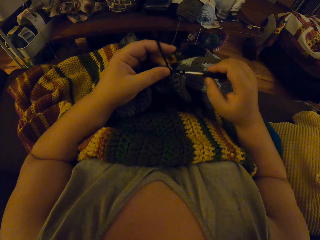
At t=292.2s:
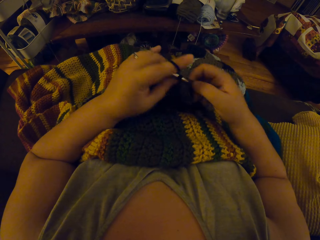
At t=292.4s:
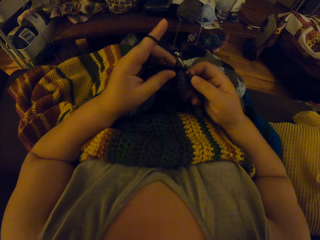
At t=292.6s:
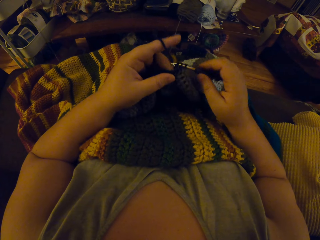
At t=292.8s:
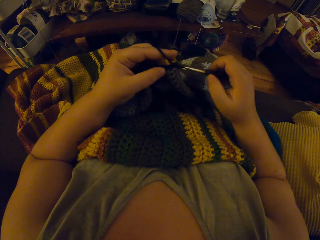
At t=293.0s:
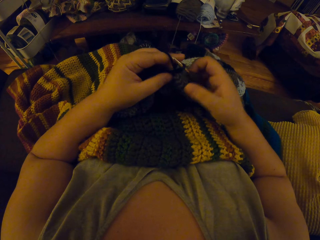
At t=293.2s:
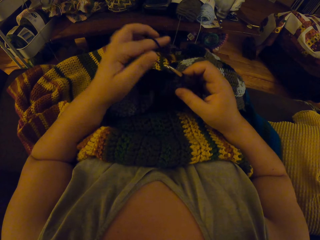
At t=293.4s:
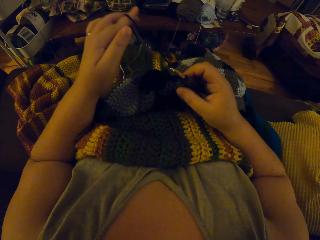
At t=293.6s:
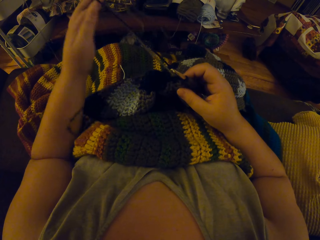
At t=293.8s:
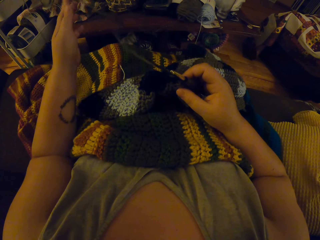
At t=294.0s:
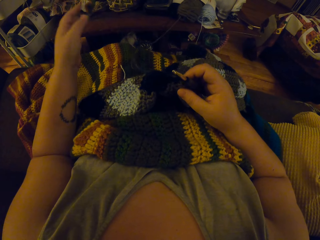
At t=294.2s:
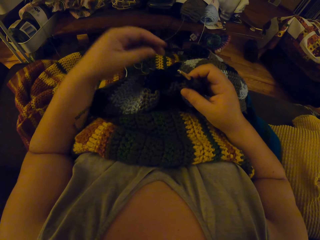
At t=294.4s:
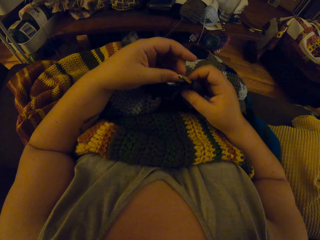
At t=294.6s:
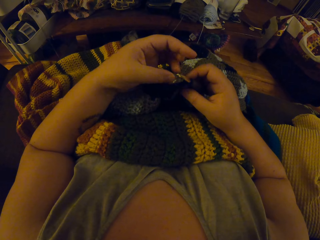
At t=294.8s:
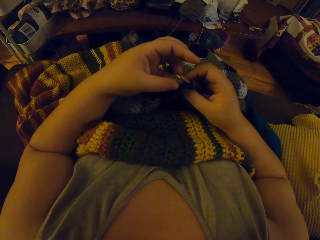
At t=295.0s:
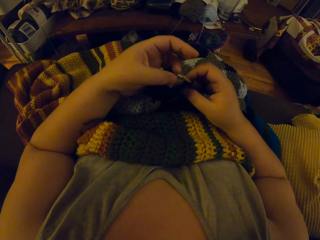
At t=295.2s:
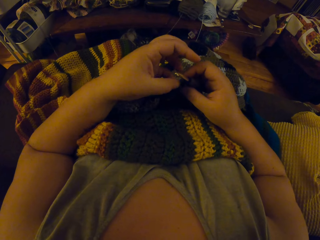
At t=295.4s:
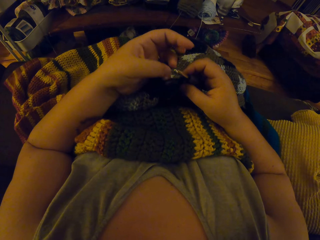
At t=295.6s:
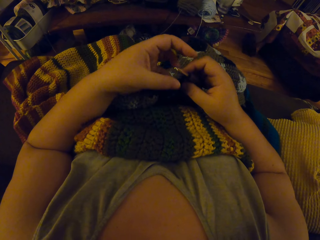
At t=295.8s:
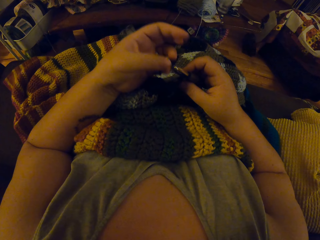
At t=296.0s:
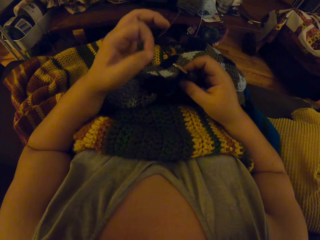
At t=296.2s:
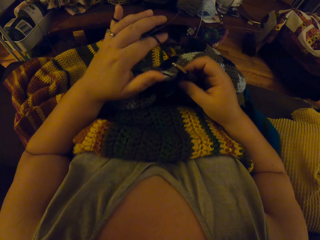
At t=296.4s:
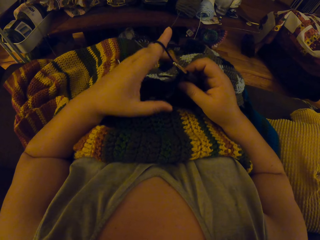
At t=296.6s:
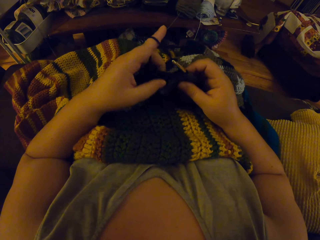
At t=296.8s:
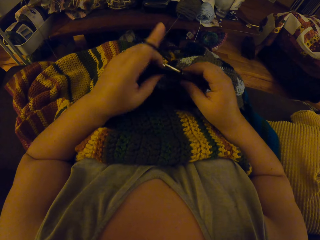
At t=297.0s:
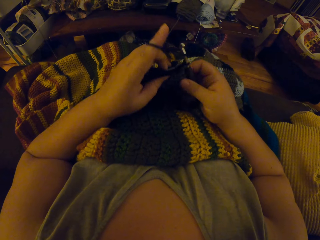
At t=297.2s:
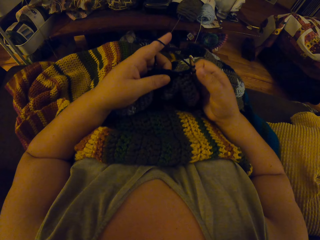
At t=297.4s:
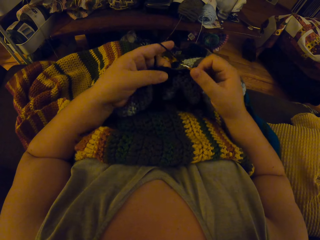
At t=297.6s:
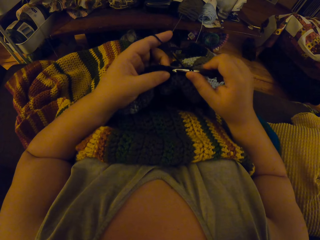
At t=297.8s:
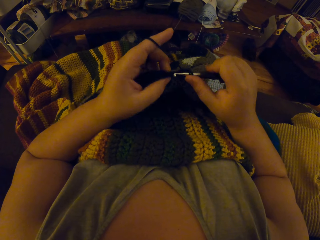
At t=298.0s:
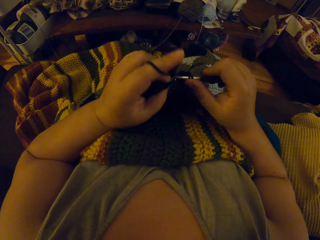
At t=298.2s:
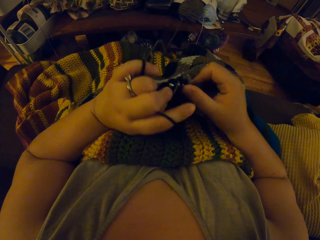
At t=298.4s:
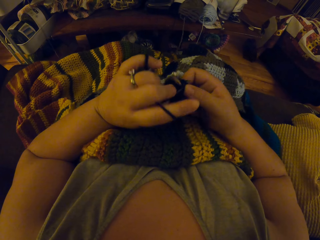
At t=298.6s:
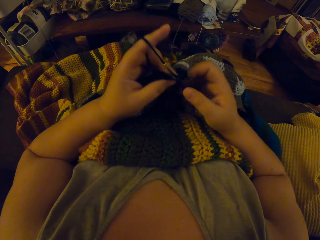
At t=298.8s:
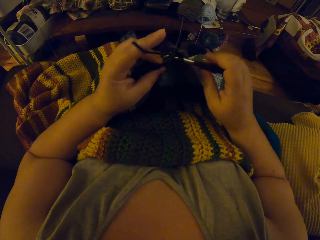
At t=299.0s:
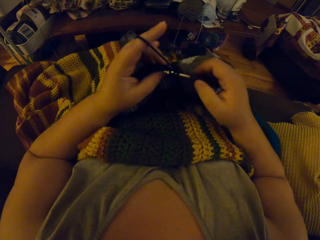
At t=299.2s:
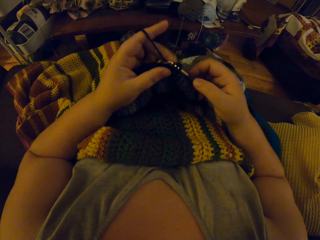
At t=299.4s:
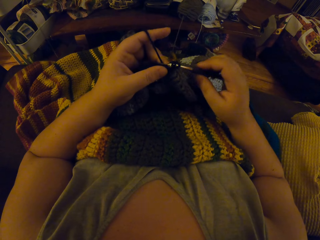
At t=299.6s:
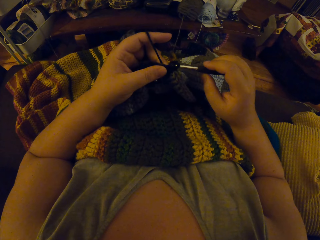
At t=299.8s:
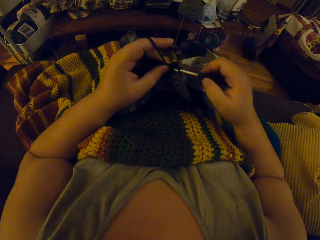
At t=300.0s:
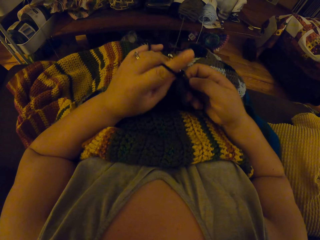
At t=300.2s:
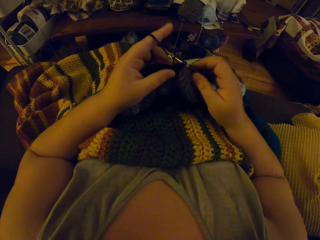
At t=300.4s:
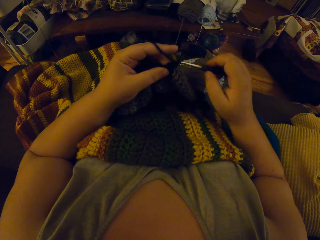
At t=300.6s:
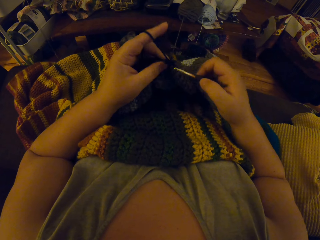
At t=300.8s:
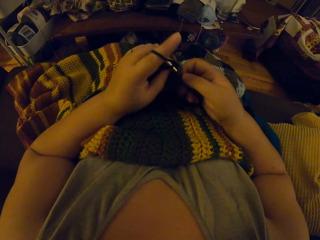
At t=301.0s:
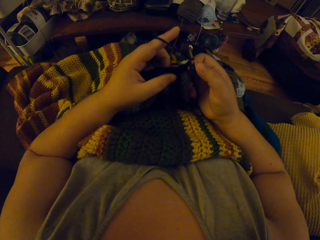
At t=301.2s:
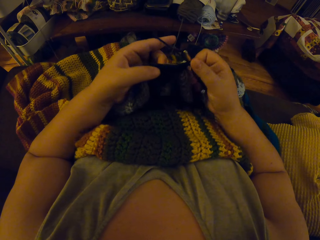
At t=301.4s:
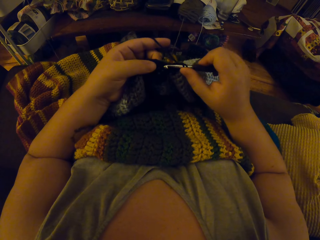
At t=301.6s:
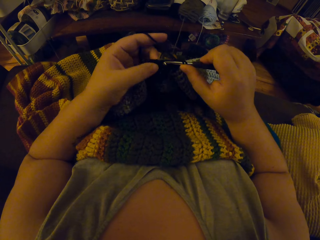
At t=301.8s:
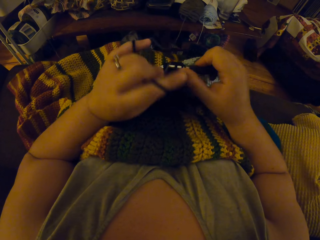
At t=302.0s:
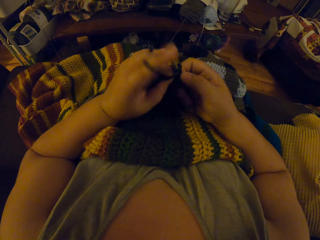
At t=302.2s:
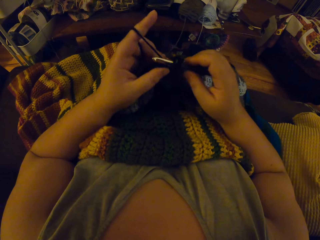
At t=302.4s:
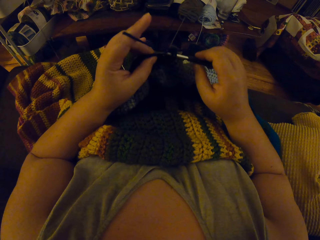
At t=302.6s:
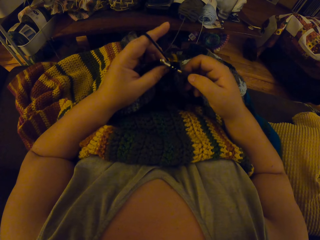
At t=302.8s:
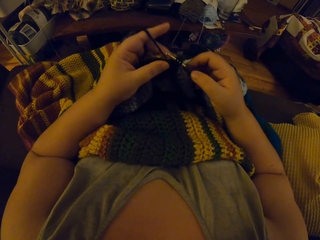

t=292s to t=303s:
The camera wearer adjusts the yarn with her left hand. She crochets with the yarn.

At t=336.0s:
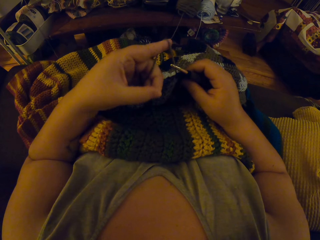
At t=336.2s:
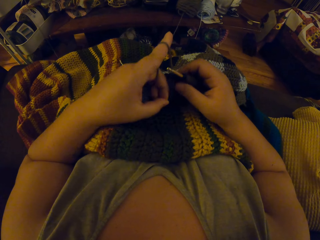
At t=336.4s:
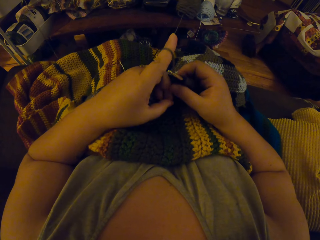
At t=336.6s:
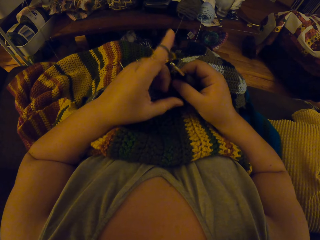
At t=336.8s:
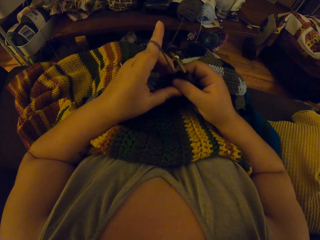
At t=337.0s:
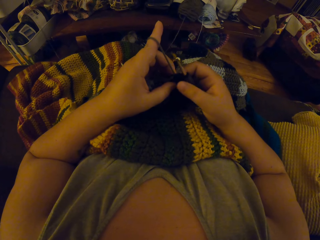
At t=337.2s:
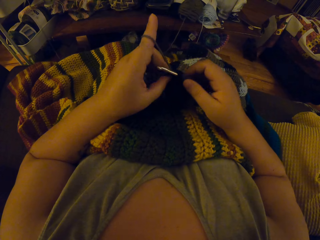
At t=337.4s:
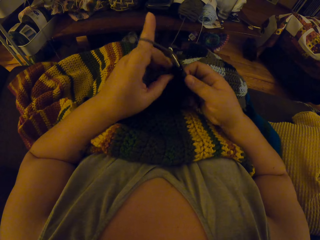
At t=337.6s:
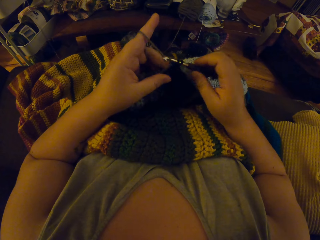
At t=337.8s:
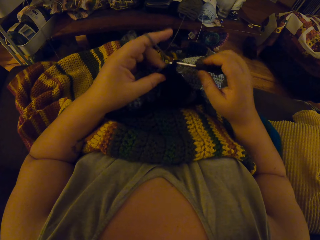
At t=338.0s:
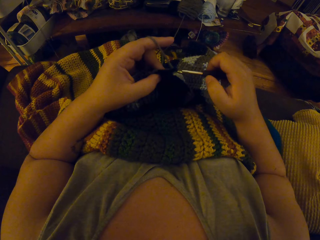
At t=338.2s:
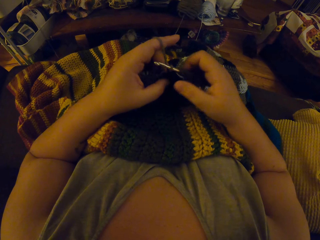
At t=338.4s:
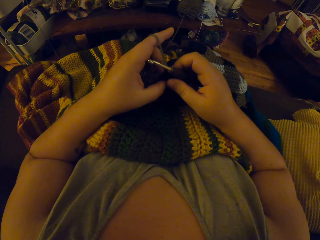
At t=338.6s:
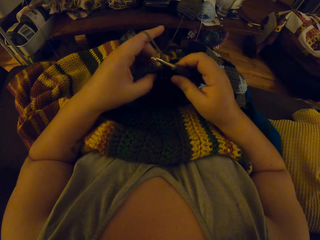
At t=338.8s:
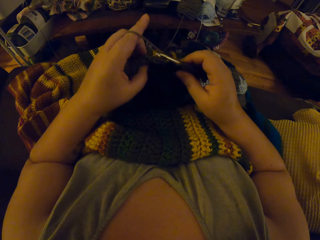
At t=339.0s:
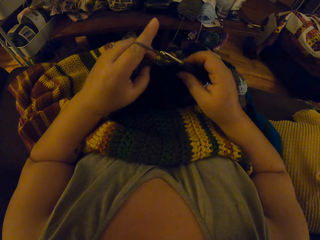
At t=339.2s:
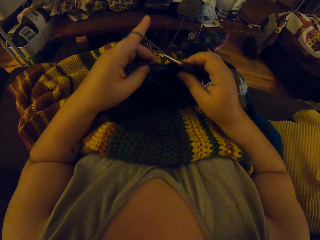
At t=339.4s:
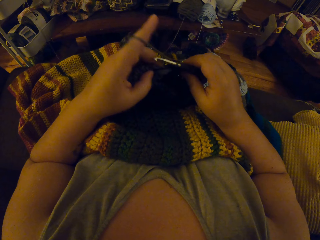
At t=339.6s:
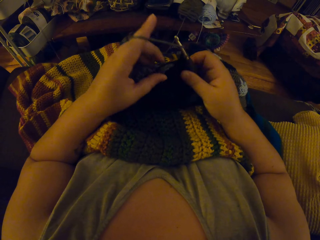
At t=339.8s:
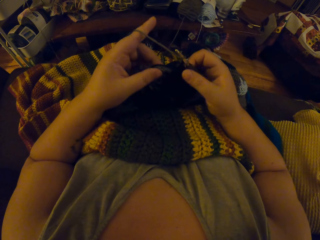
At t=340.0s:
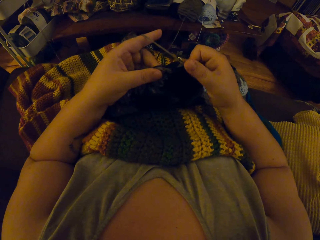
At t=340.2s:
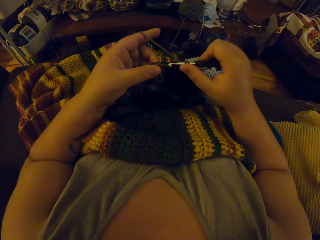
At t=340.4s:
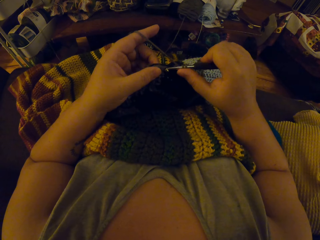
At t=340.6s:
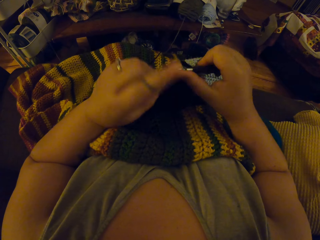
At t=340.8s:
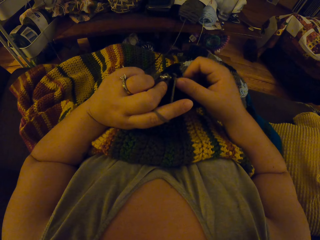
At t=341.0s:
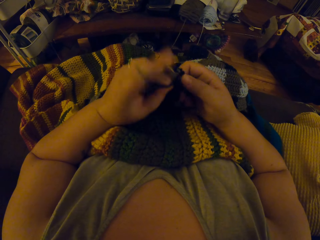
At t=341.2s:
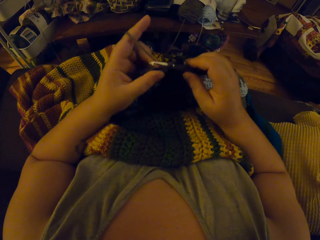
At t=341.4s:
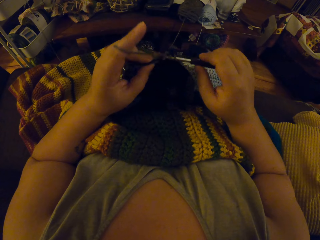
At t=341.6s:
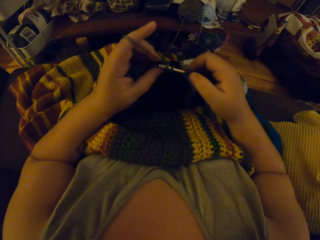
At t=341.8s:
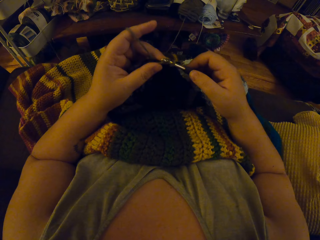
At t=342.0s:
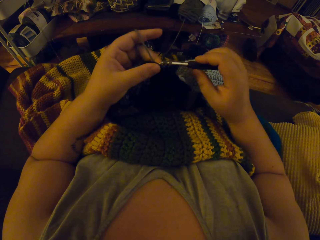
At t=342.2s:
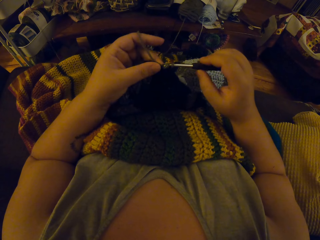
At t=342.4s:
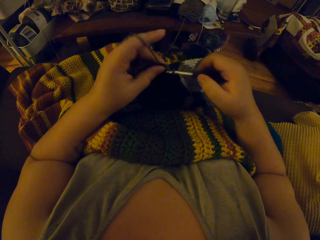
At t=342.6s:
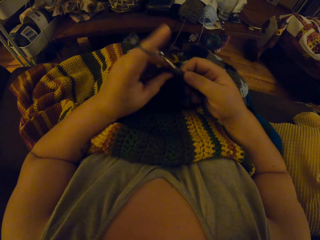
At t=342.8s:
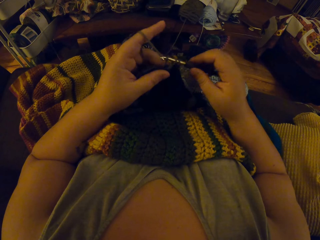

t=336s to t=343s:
The camera wearer knits the fabric. They crochet with the yarn.

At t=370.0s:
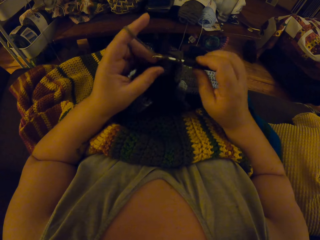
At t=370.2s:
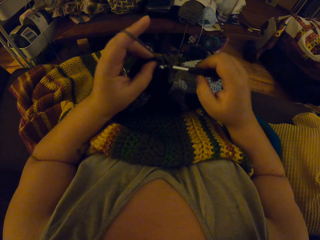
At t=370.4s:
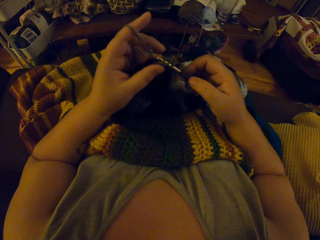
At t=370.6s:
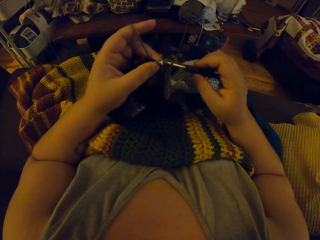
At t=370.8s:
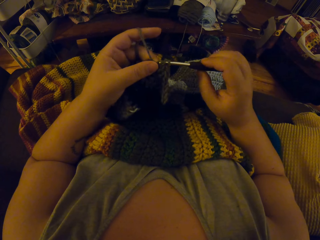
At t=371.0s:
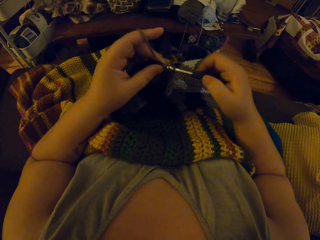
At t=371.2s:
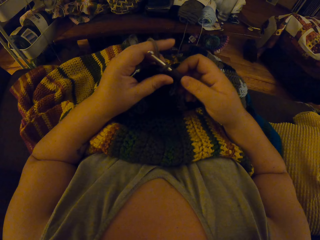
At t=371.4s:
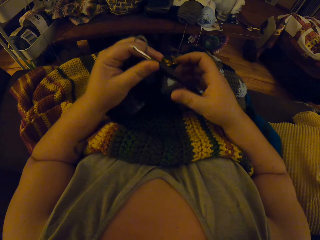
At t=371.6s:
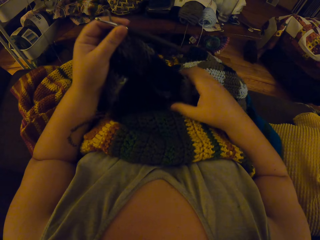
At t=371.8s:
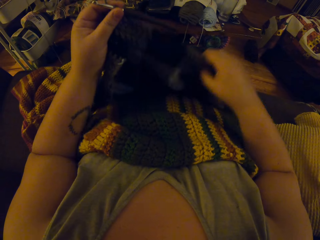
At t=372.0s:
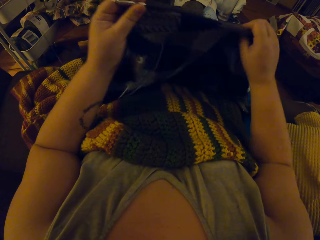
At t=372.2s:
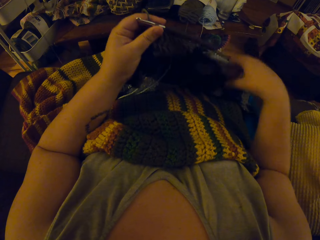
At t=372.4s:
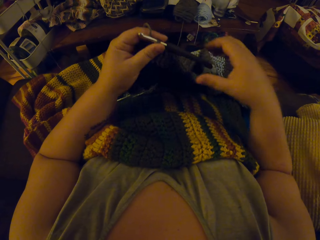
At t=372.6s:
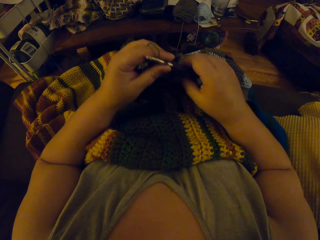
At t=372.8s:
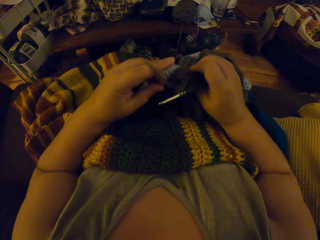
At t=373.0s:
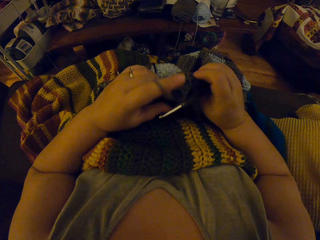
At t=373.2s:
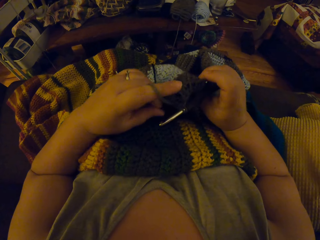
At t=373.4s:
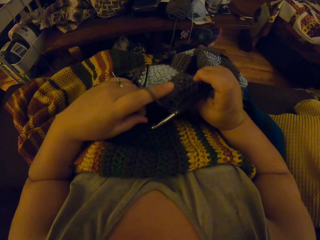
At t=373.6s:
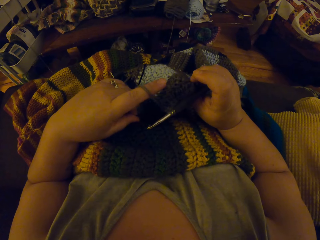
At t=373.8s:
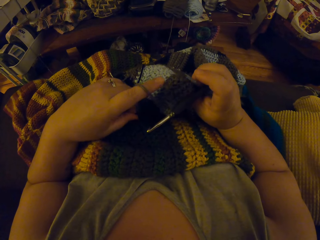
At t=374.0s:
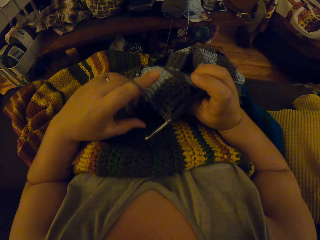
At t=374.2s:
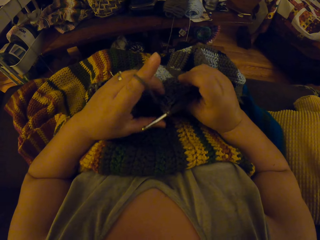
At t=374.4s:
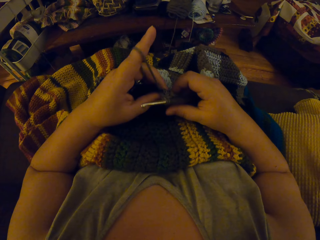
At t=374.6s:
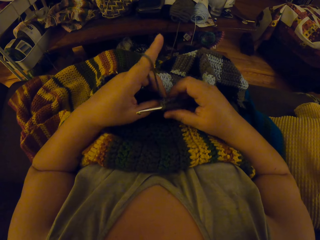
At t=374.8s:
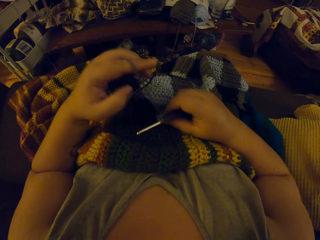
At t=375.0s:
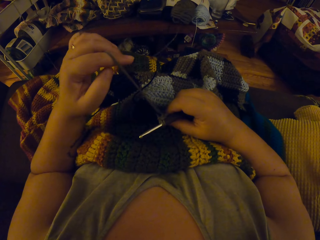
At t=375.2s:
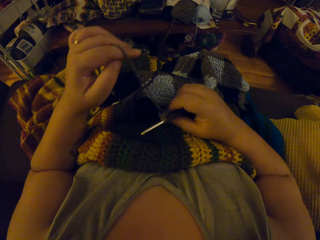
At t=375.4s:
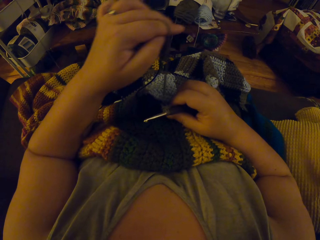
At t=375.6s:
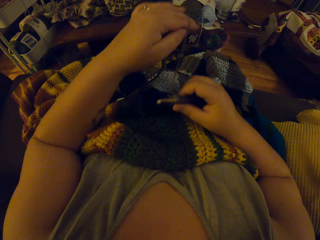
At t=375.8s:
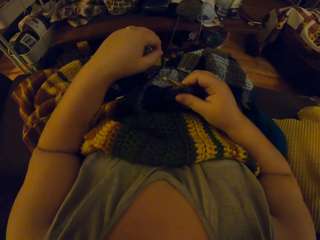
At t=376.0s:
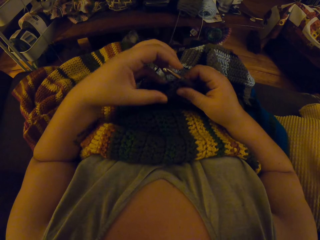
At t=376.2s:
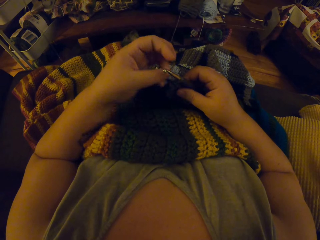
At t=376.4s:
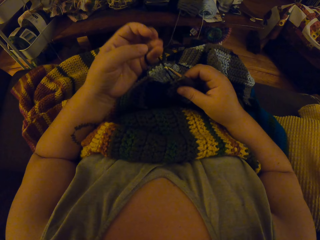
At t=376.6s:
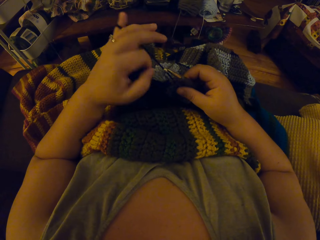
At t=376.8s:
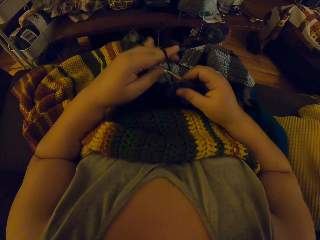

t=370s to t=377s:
The camera wearer stops knitting the fabric. She adjusts the crocheted fabric with her right hand. She adjusts the yarn with her left hand.
